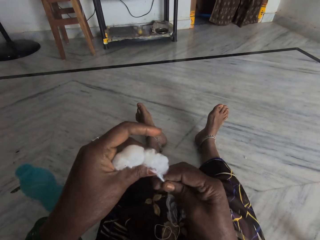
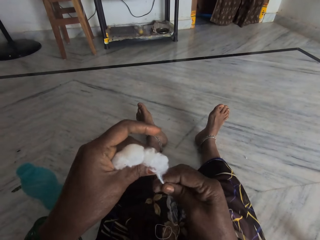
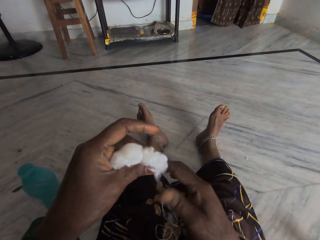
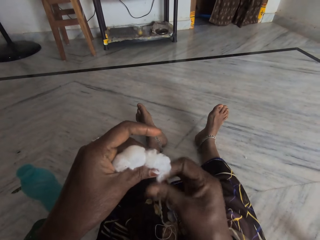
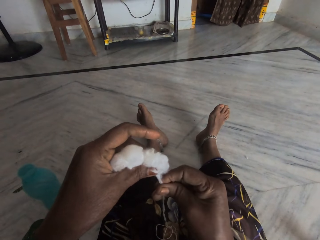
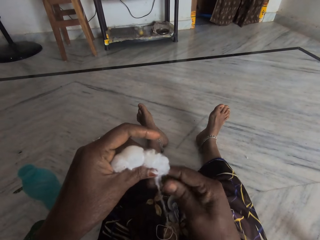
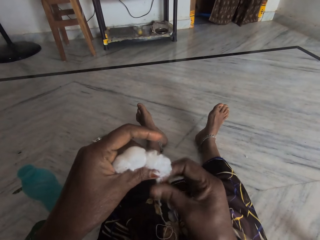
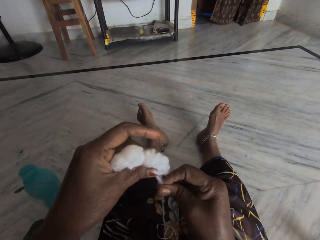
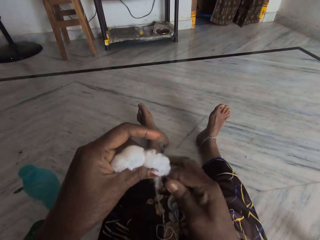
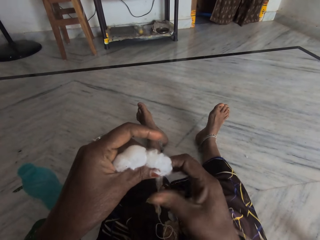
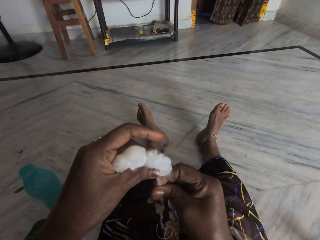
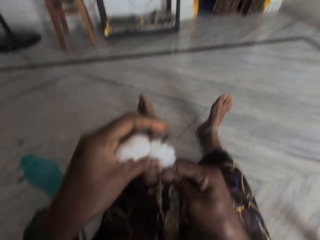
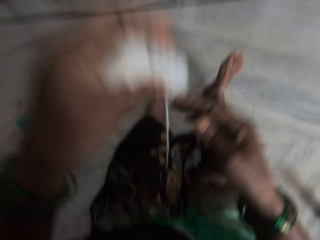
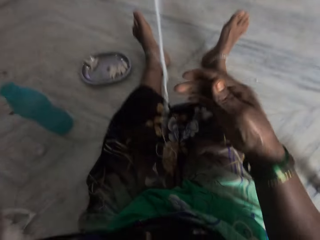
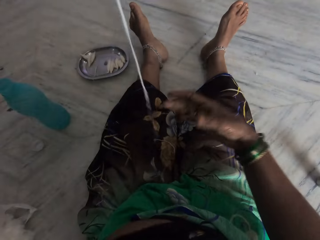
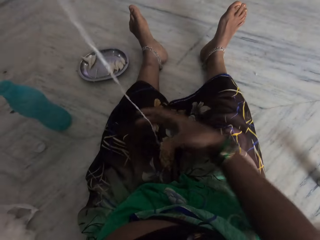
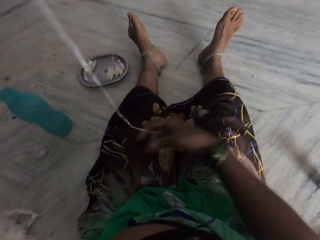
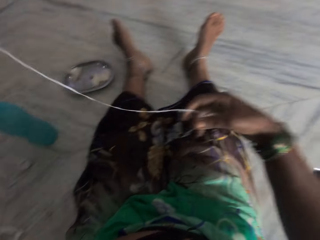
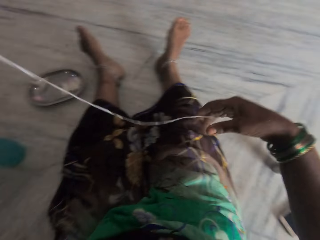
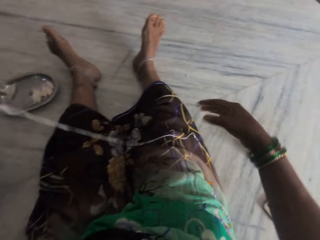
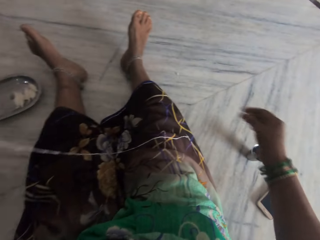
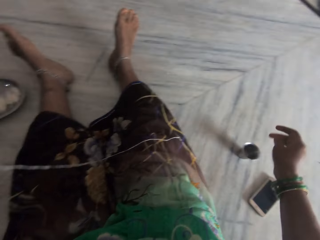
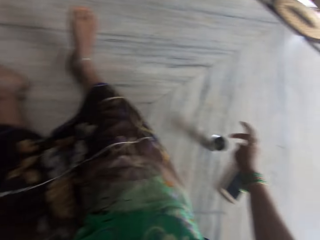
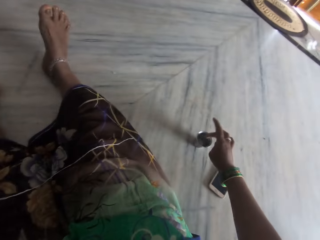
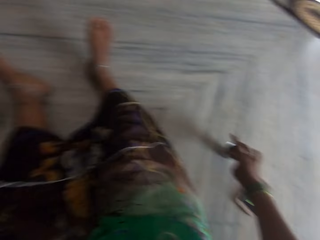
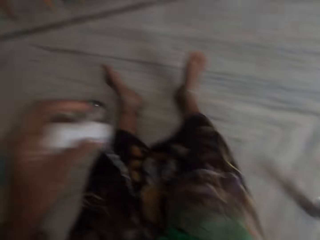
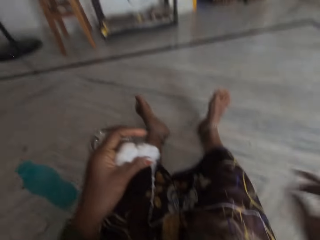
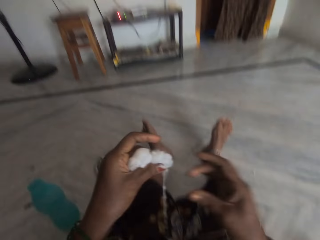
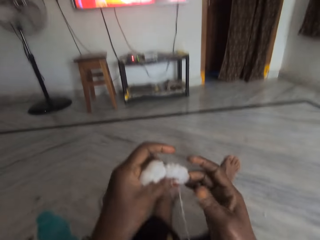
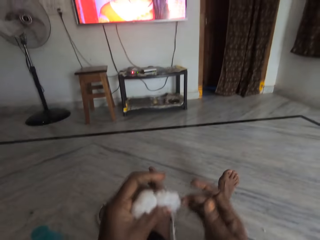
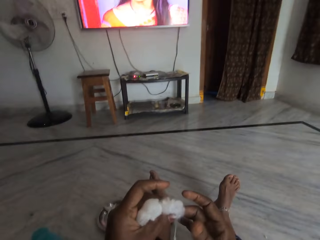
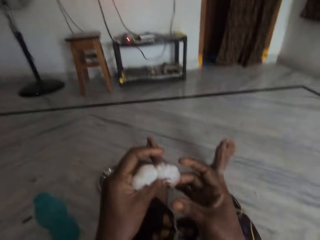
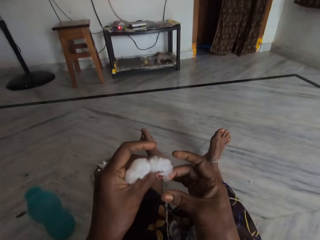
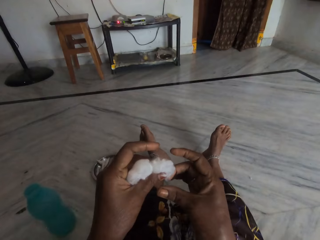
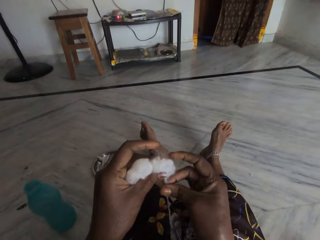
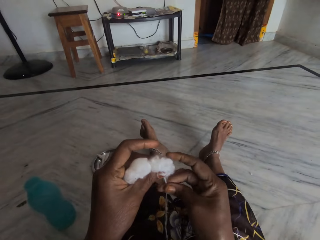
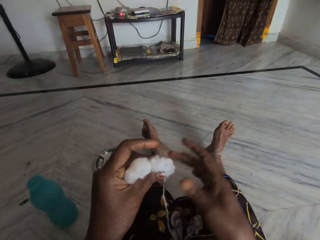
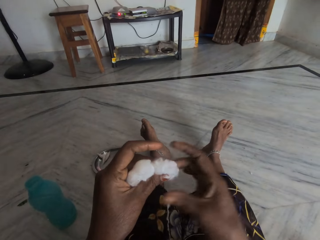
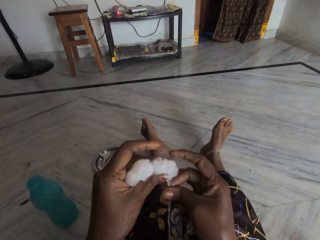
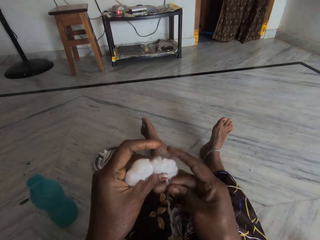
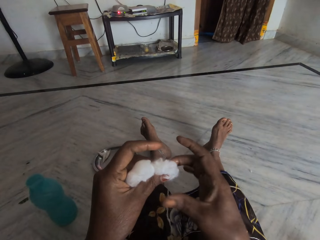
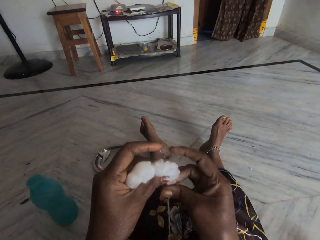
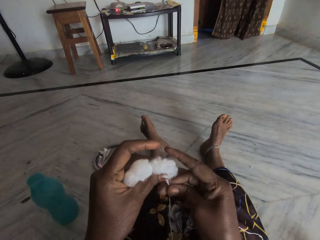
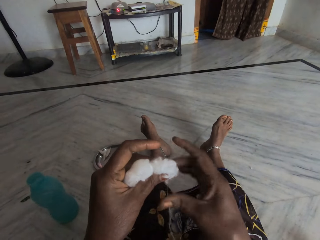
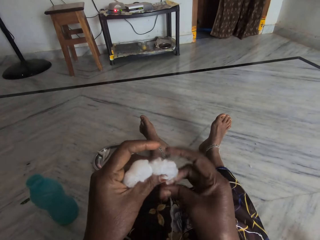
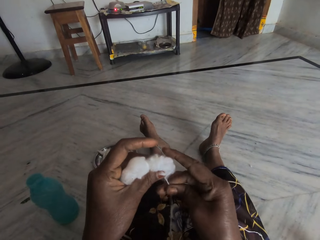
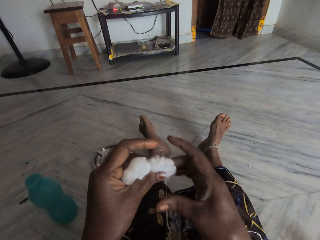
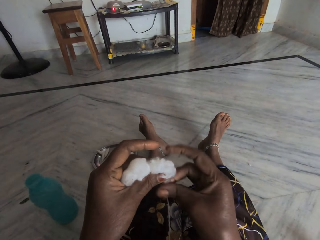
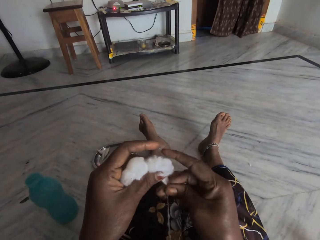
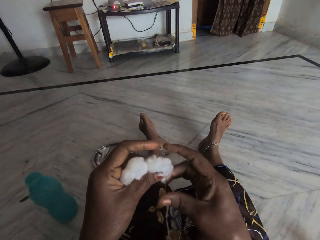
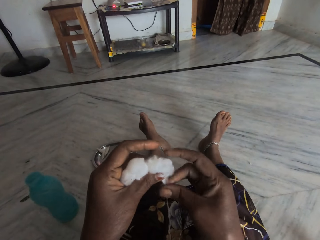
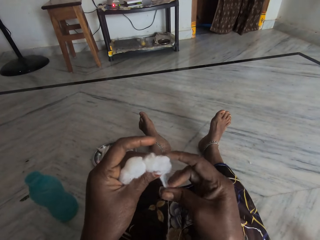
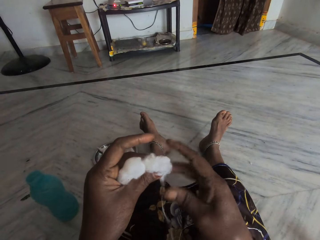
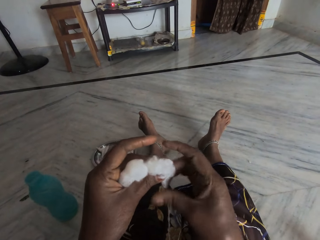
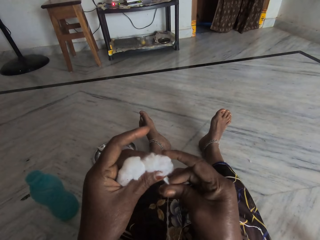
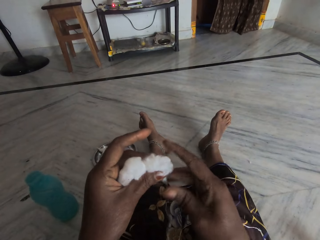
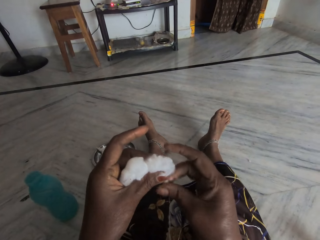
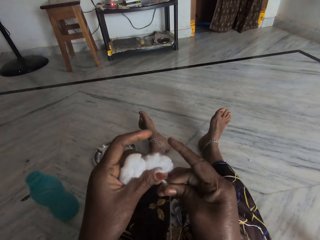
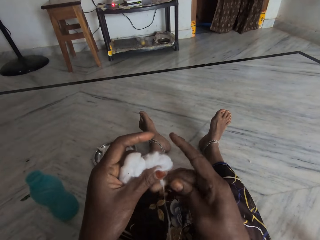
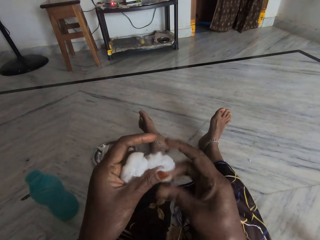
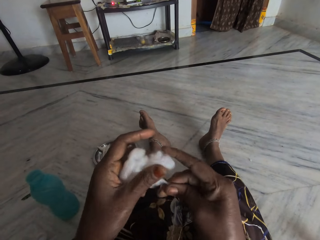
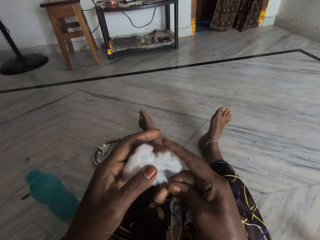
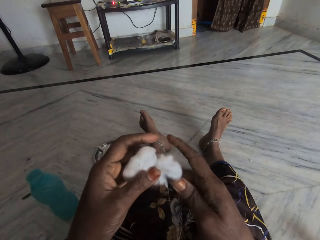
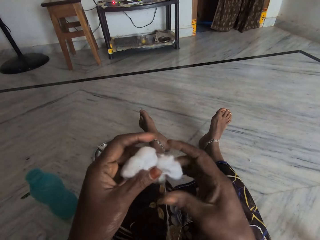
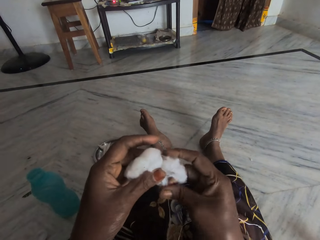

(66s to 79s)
The camera wearer looks at the rolled cotton wool. She places the cotton thread on her lap. She dips her finger in the water in the egg cup. She twists the cotton between her fingers into thread.

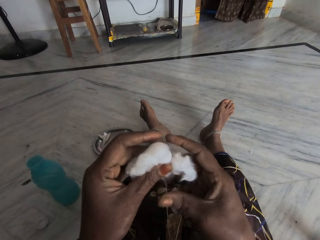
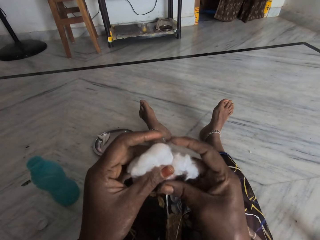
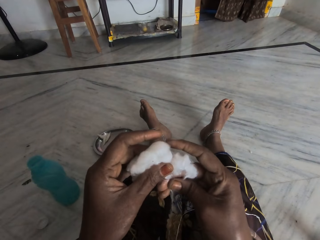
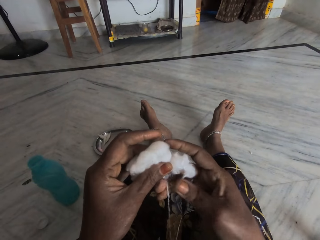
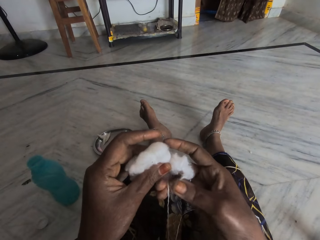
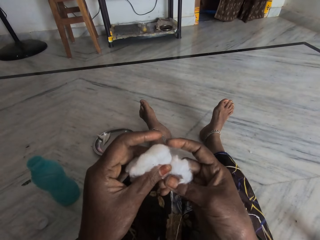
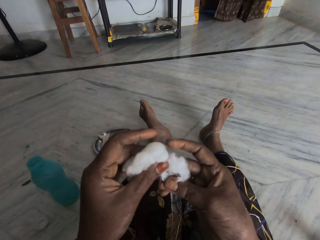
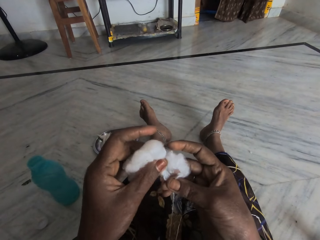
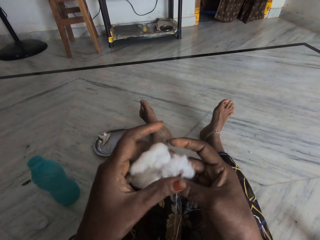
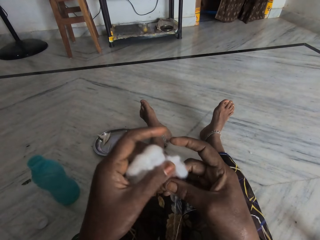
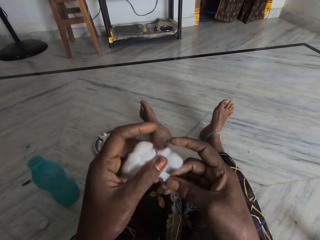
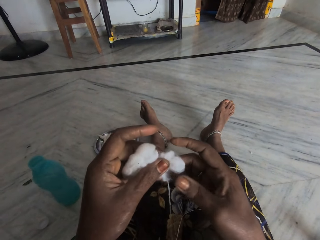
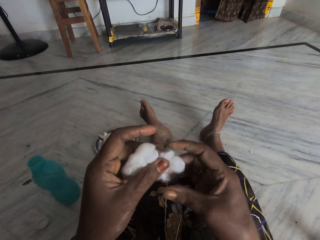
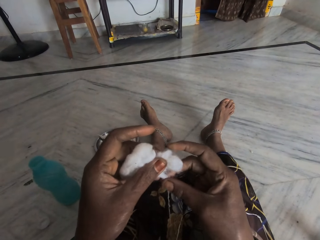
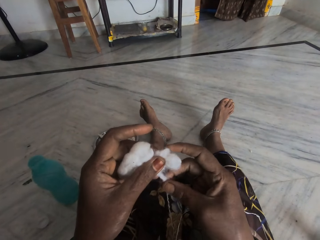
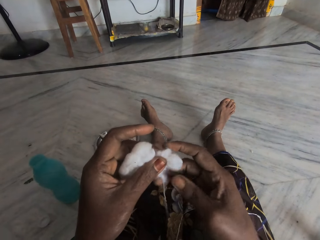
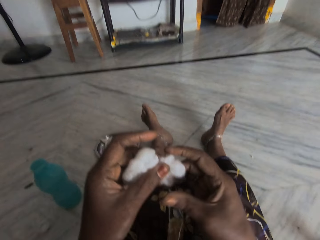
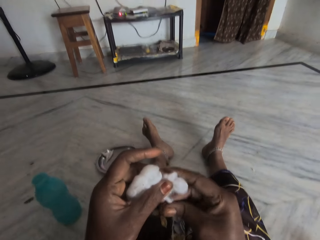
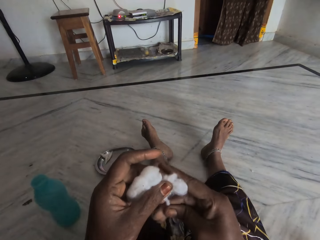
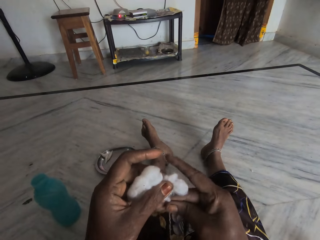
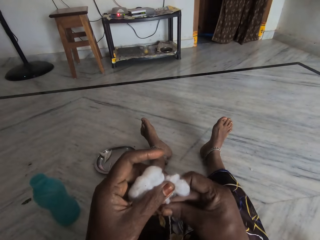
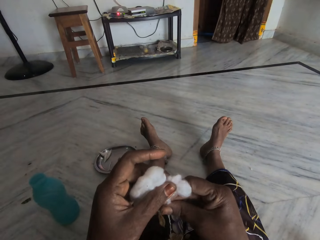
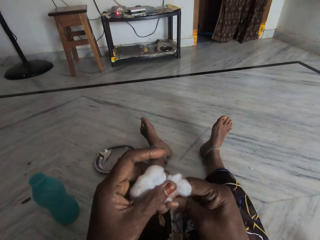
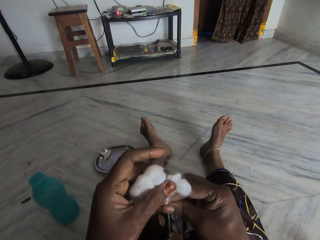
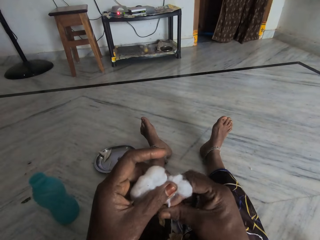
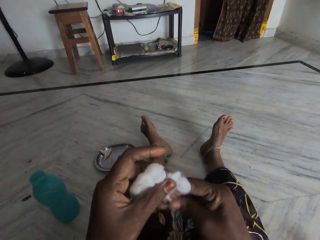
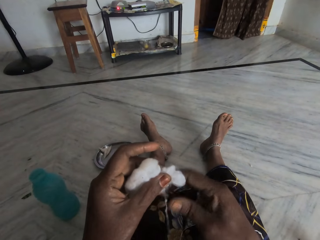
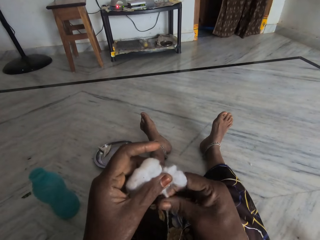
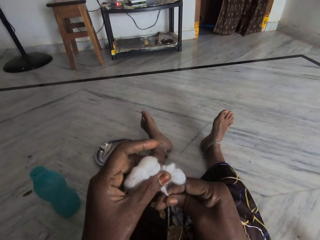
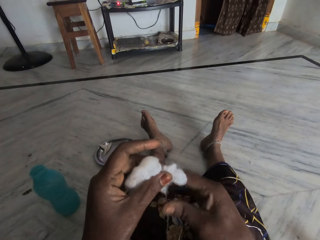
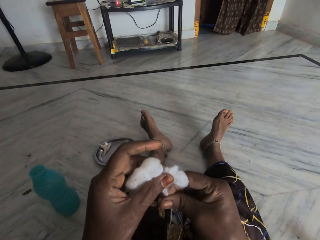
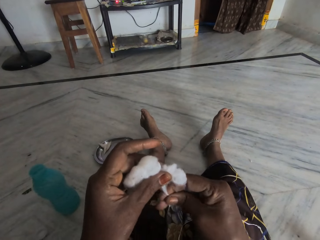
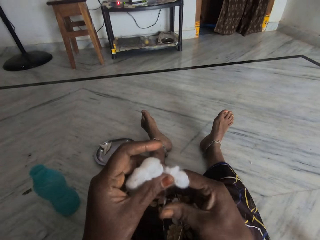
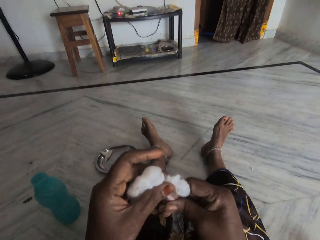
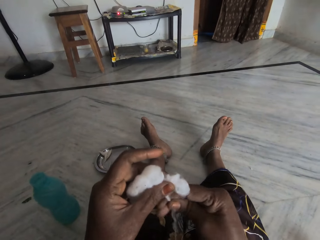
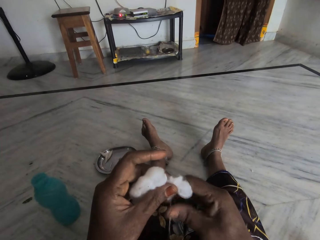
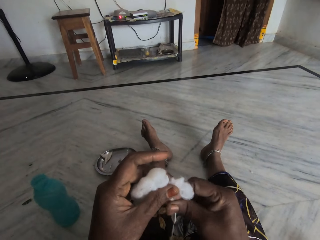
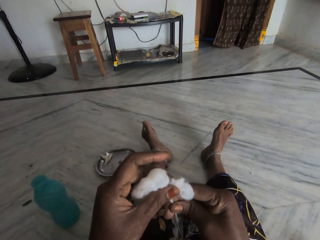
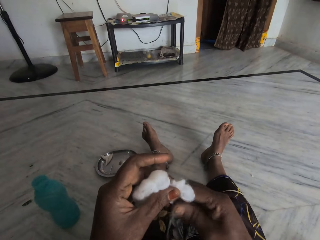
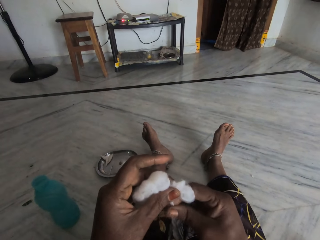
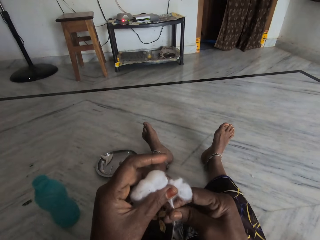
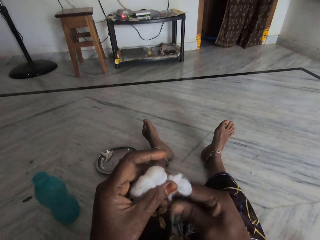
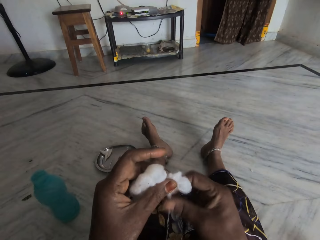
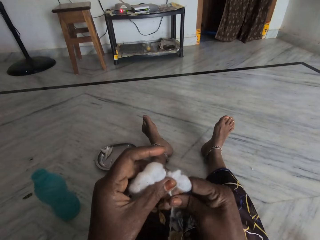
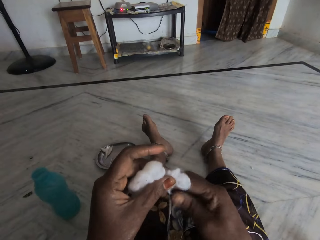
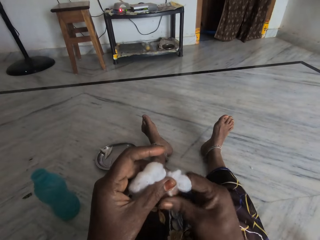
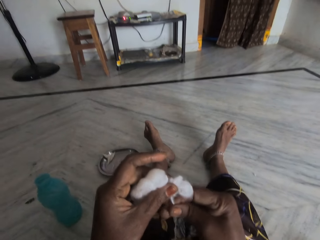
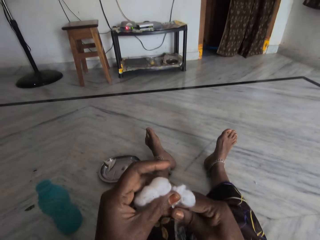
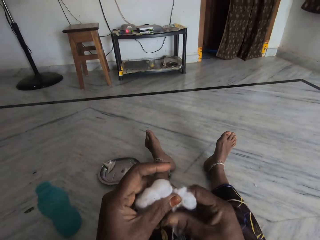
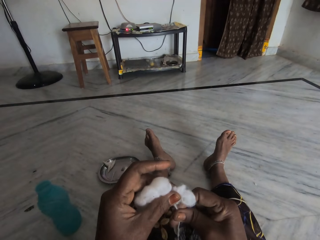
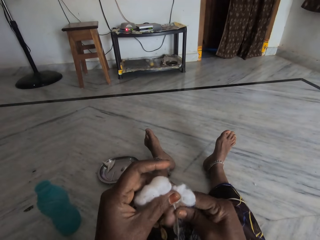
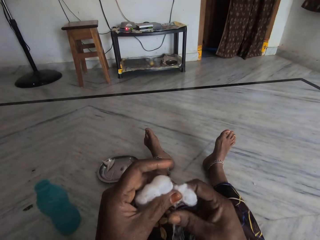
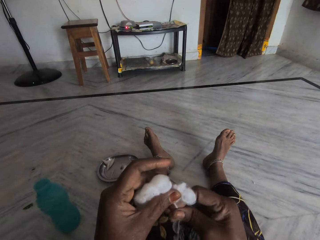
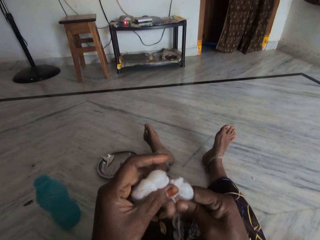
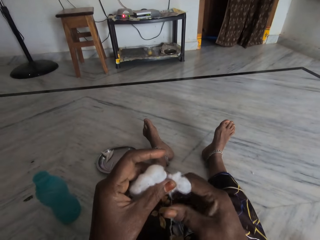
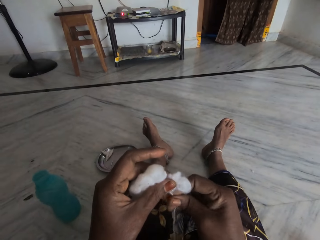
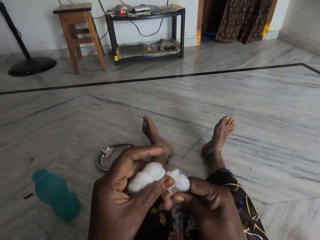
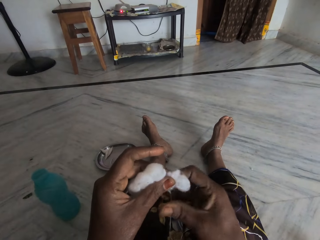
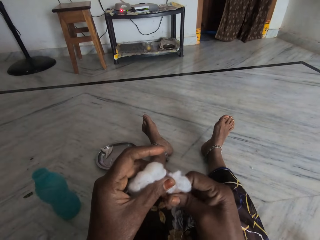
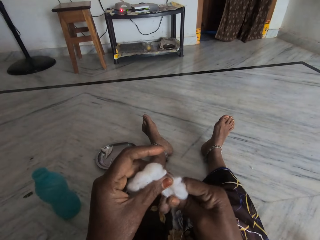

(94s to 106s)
The camera wearer pulls the cotton wool. She rolls the cotton wool with her finger.
